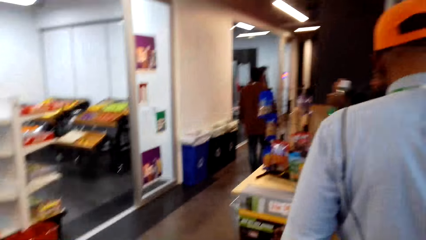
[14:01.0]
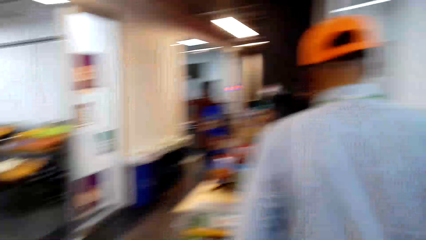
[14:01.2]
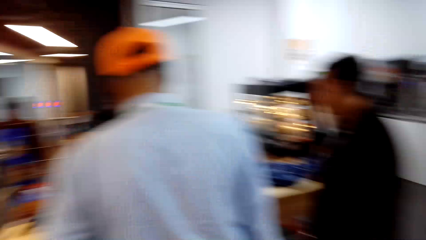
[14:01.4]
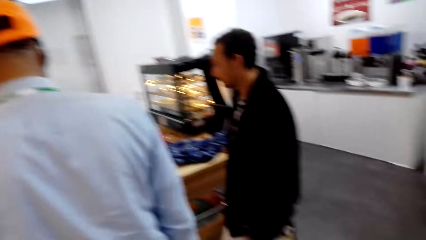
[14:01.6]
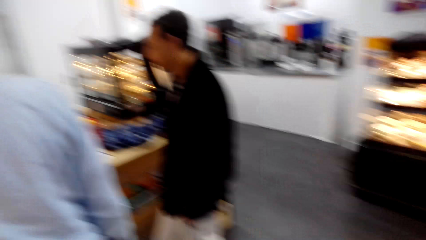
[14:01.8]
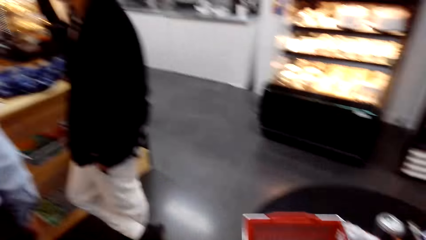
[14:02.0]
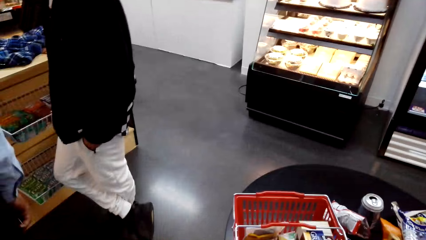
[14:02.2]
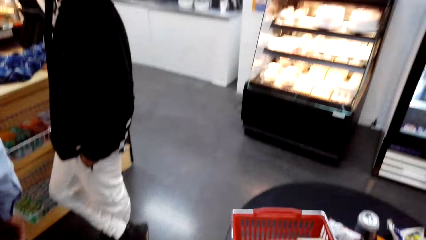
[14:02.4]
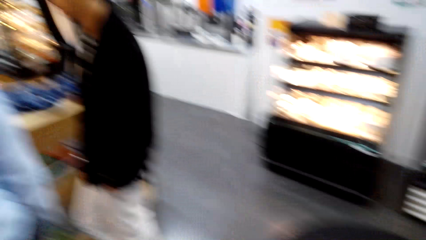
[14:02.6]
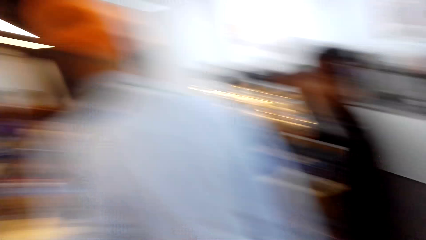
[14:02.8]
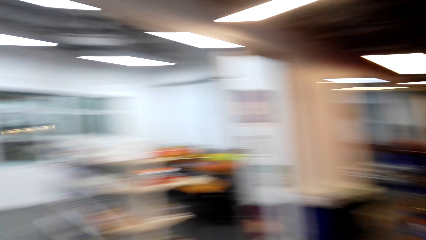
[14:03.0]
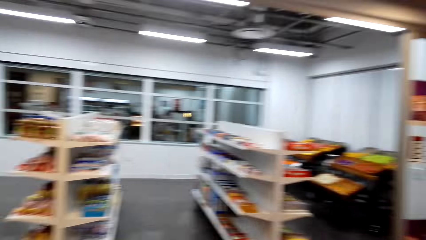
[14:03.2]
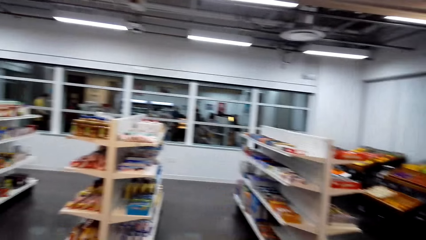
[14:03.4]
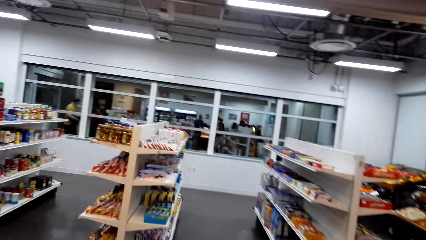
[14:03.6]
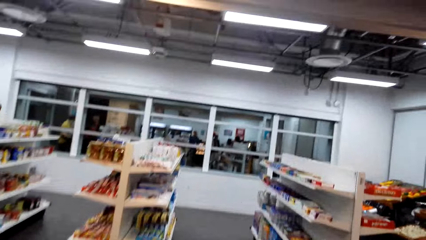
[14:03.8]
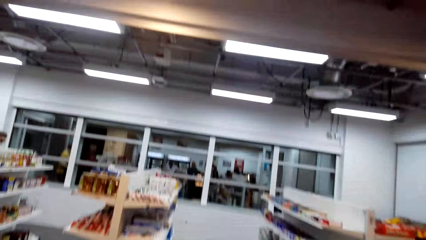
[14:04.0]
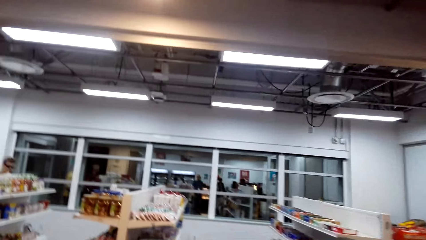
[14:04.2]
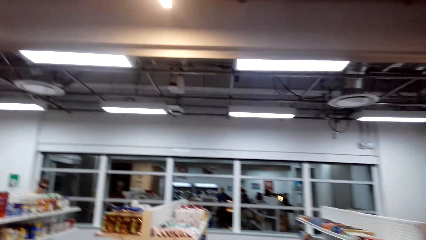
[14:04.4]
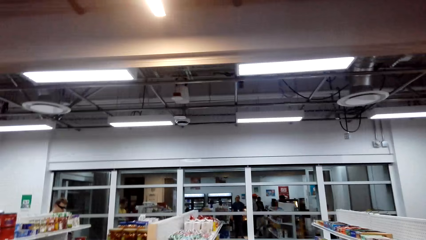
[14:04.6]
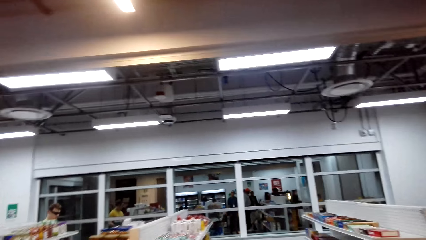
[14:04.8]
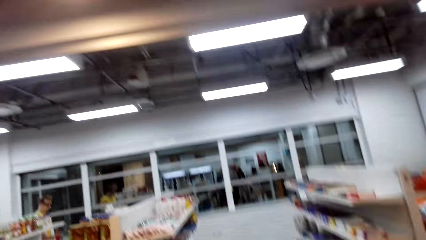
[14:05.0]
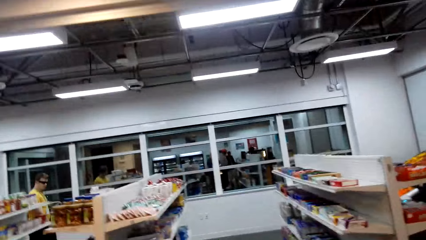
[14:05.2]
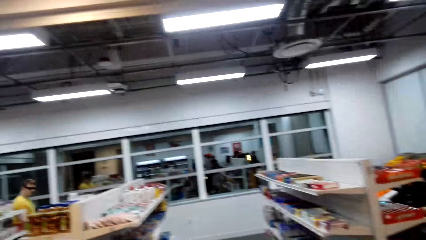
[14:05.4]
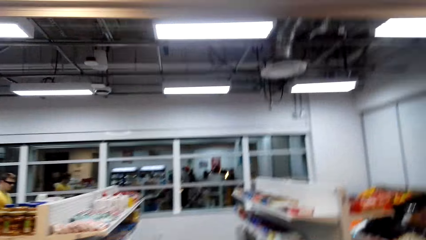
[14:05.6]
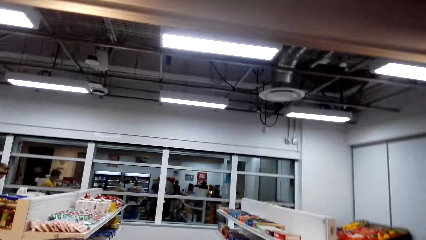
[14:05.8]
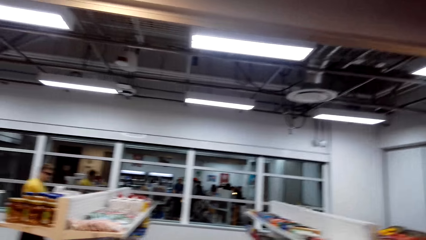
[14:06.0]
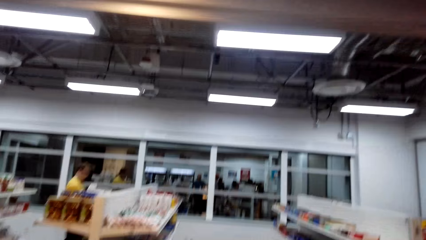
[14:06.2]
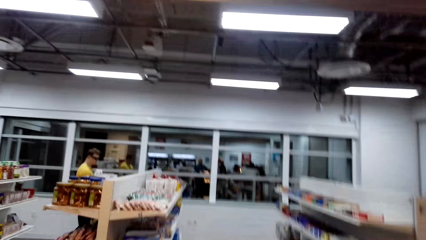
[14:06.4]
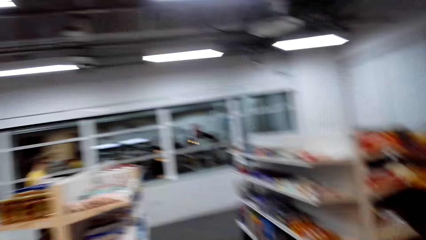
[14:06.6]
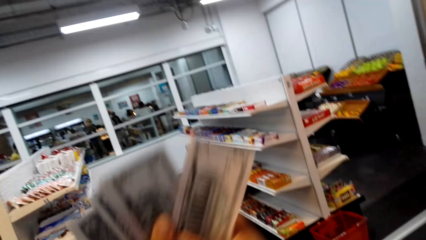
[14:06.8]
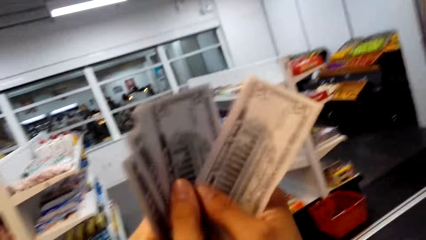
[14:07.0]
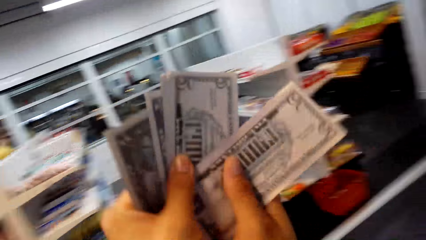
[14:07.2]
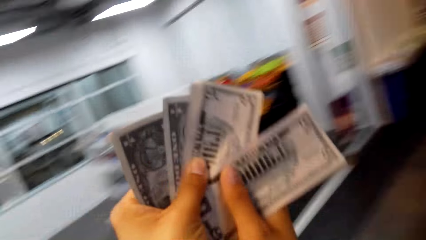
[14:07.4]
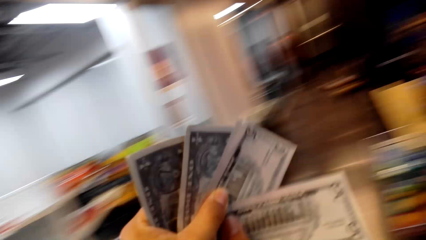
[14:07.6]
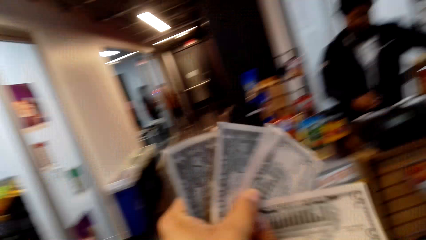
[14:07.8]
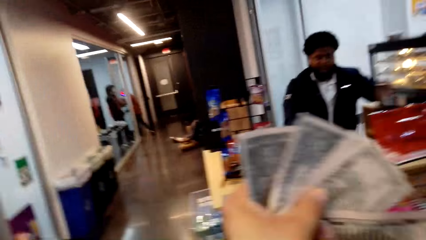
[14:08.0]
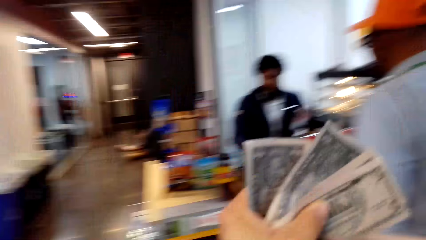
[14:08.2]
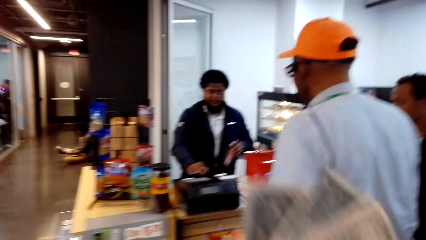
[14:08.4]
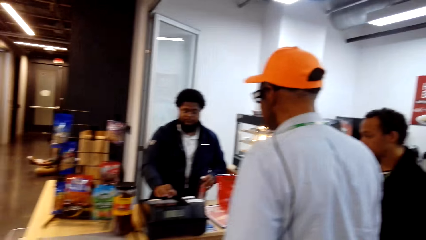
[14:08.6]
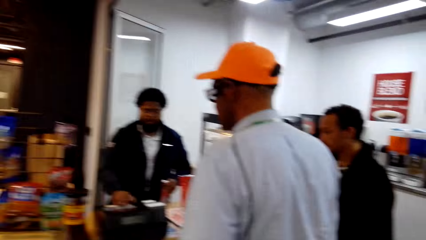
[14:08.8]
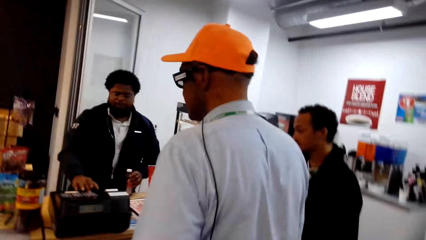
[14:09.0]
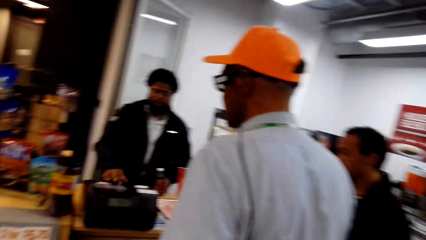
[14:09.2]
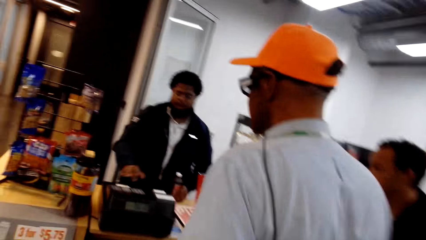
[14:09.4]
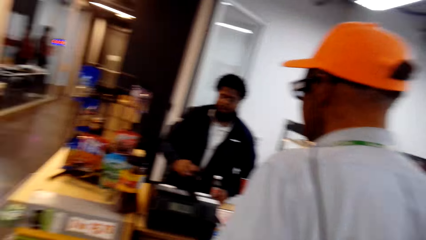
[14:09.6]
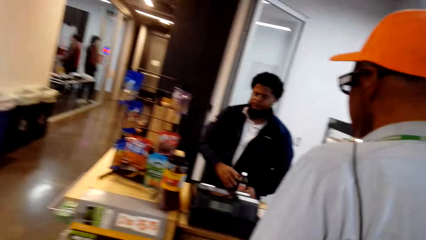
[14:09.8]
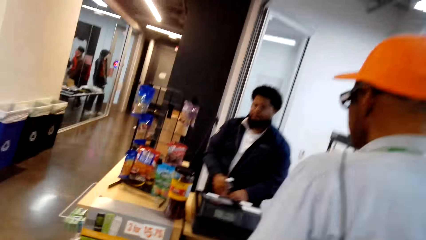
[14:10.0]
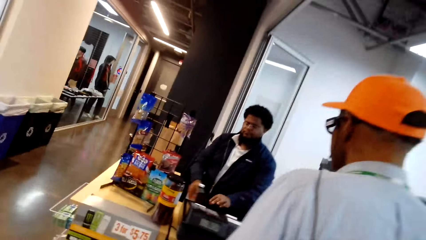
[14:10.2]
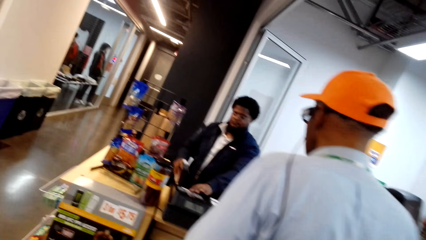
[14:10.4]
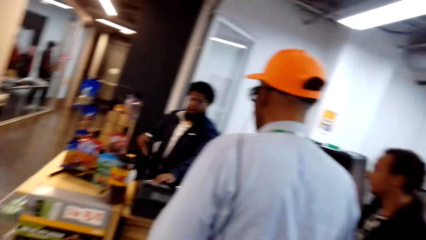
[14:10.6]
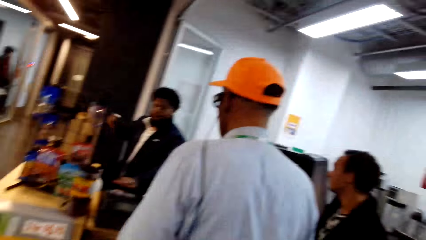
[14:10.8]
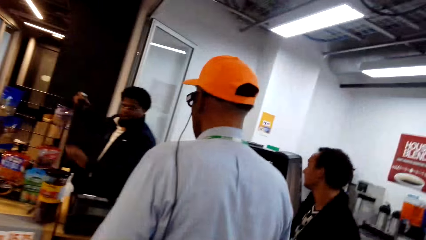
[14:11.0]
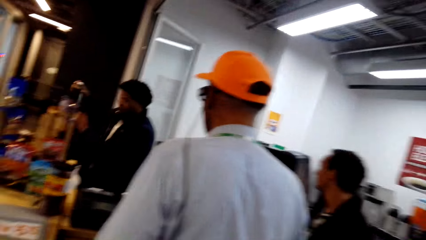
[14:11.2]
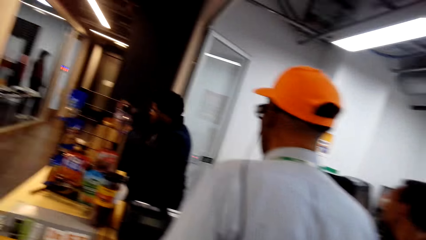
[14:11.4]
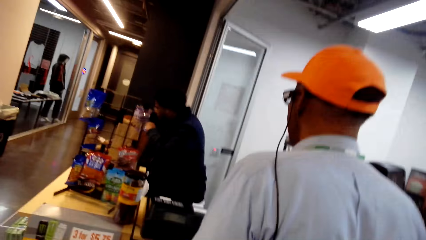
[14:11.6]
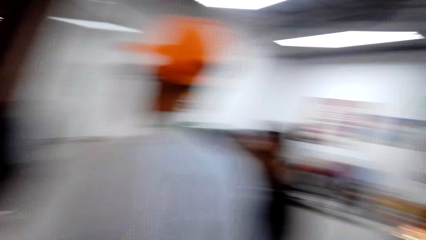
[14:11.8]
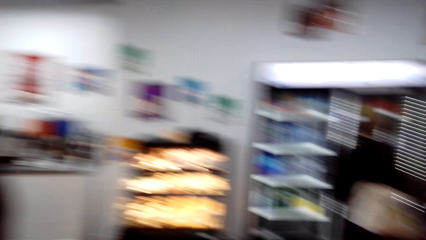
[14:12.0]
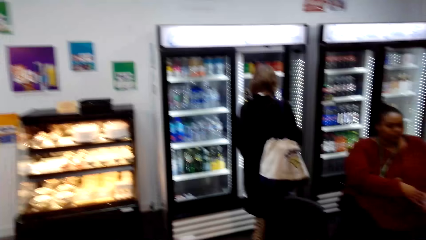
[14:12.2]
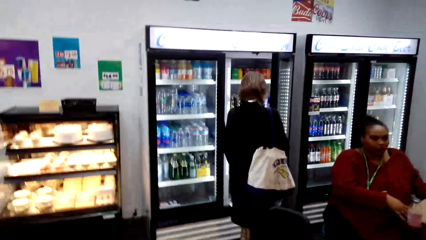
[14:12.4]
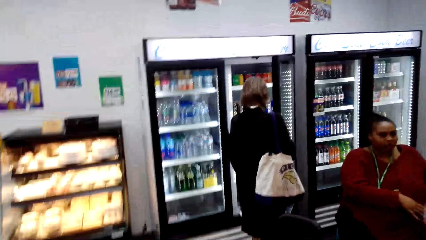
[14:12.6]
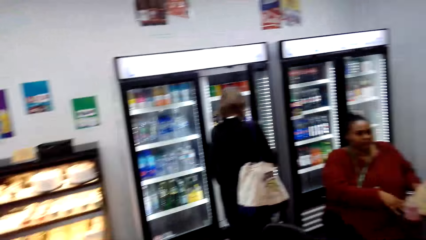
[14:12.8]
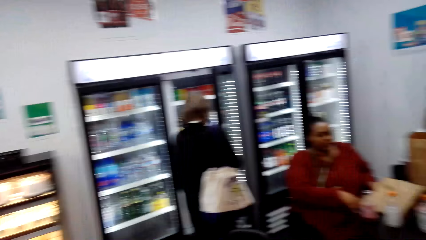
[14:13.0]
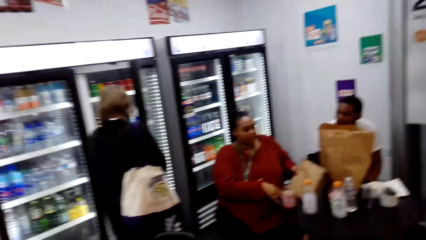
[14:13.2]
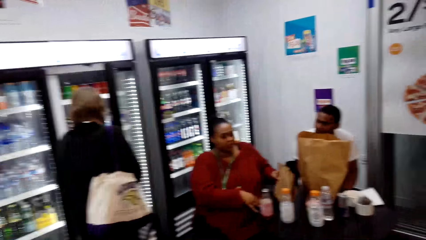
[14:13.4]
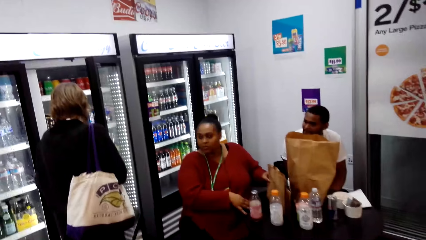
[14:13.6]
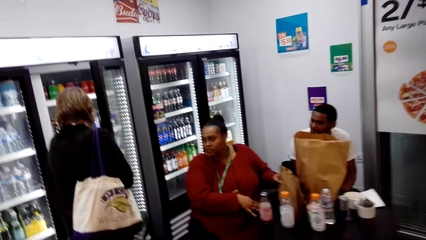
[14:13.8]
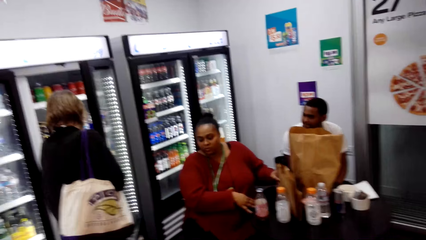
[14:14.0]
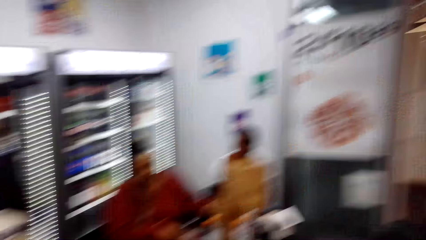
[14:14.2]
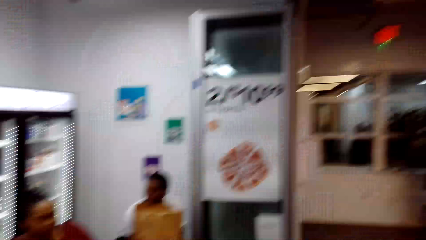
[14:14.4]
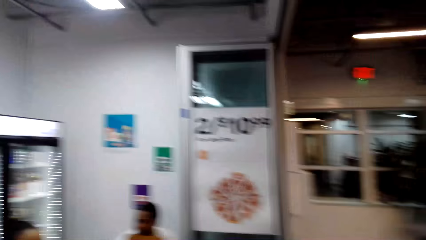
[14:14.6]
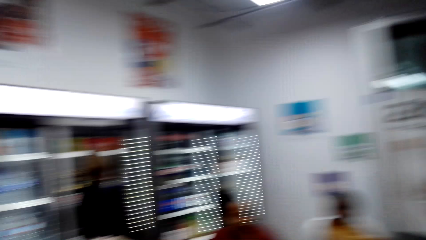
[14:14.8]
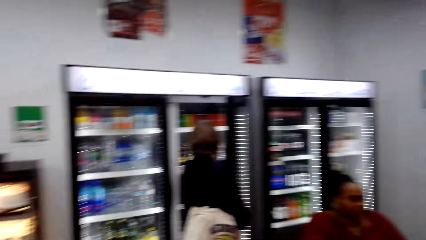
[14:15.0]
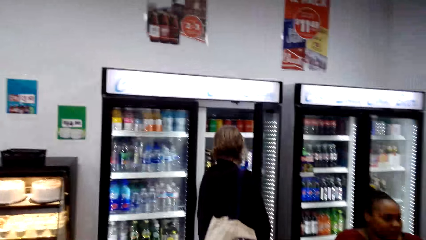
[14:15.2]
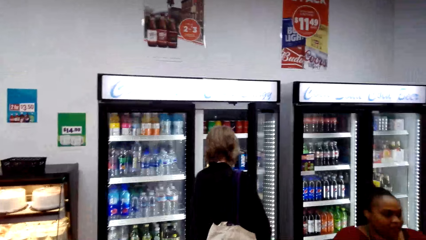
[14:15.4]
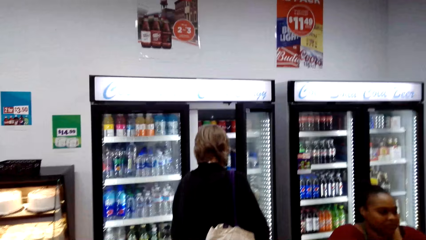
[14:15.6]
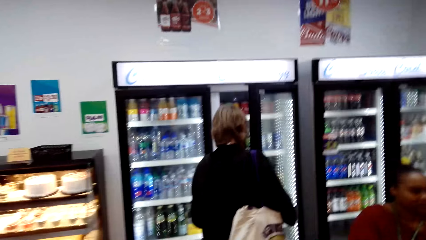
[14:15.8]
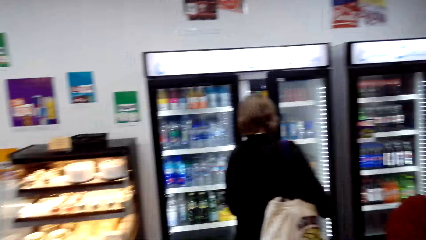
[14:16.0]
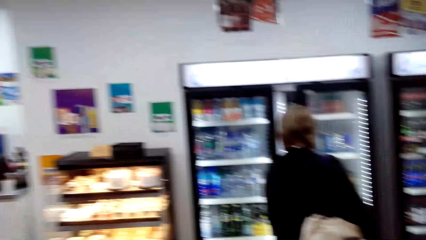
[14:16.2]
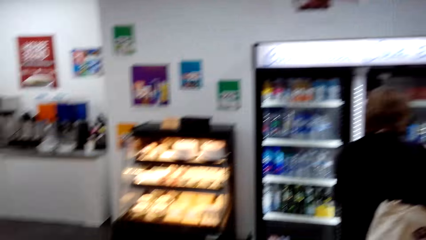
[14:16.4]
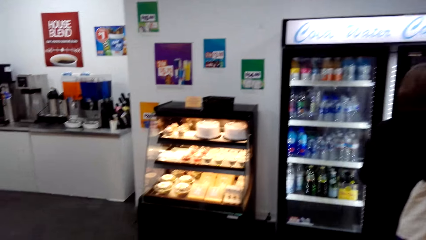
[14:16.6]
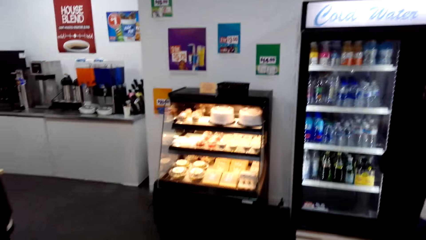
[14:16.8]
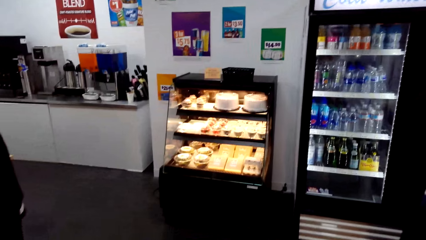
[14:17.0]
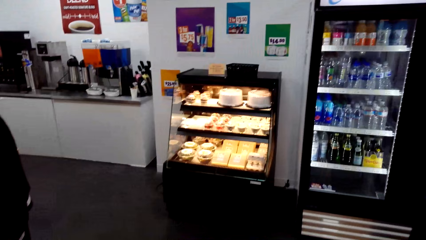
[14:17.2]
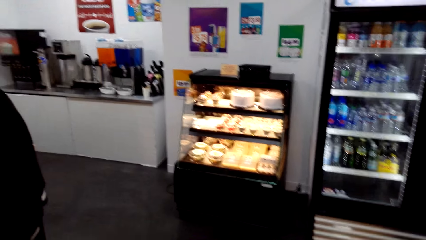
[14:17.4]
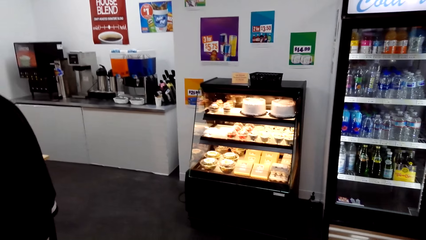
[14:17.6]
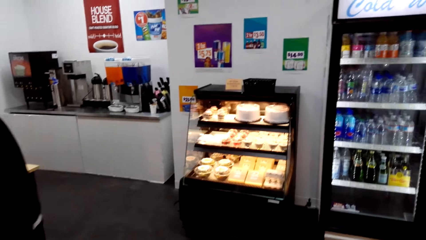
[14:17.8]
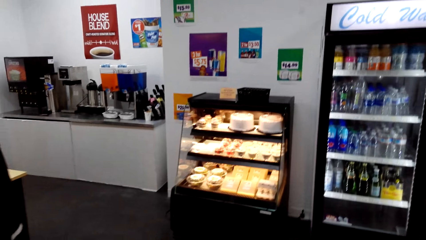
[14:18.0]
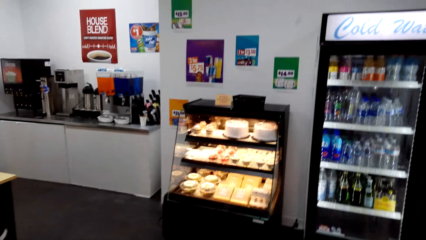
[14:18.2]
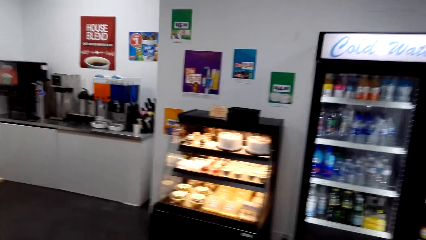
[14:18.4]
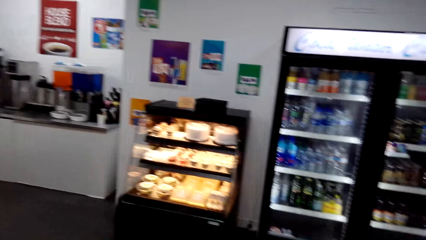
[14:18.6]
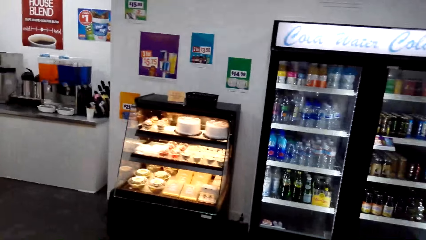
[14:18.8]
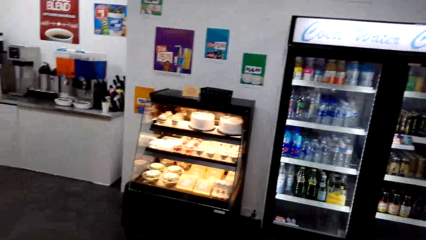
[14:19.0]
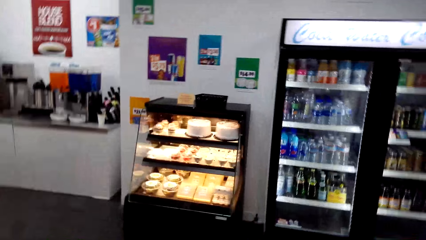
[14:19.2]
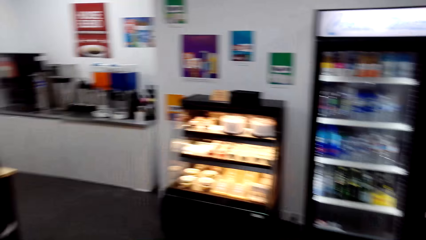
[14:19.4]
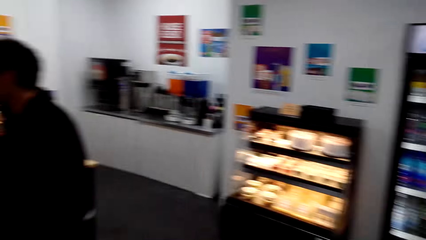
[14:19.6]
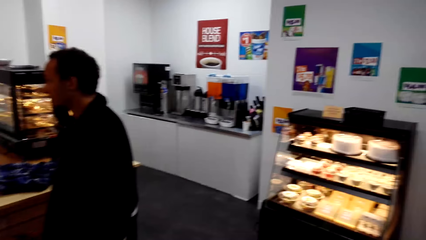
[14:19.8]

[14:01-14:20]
The camera wearer looks around, turns around, moves around and walks around. They hold currency notes and count the money. A man moves hands. Another man stands close to the camera wearer. The first man operates a cash register machine. The camera wearer looks around. The first man moves around. The camera wearer walks around, looks around, walks around and looks around.
